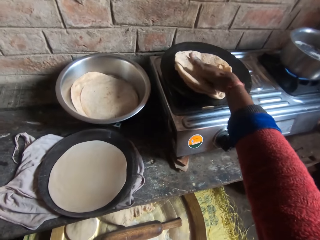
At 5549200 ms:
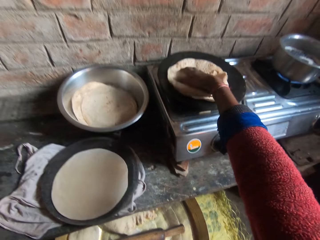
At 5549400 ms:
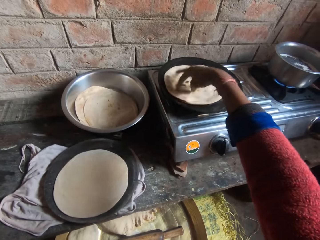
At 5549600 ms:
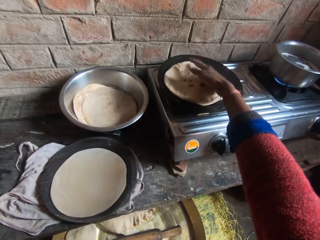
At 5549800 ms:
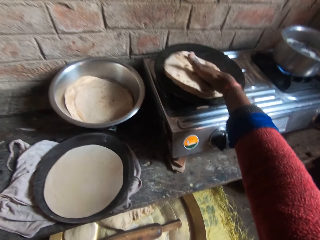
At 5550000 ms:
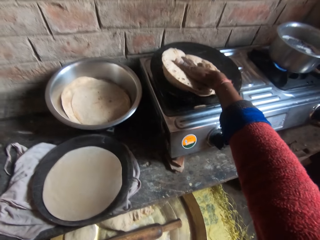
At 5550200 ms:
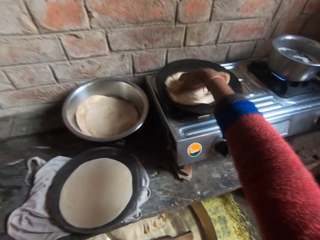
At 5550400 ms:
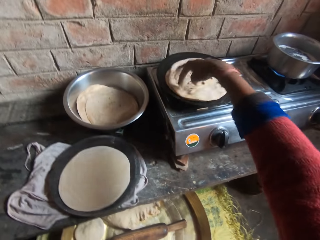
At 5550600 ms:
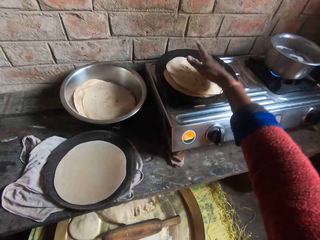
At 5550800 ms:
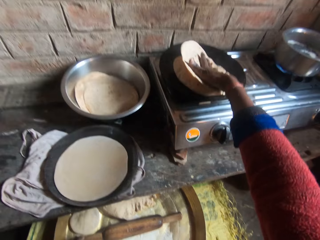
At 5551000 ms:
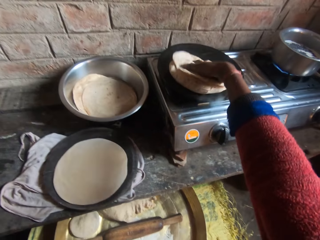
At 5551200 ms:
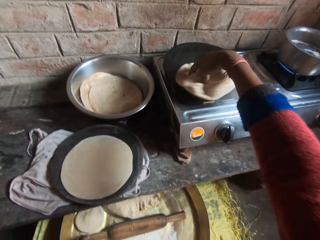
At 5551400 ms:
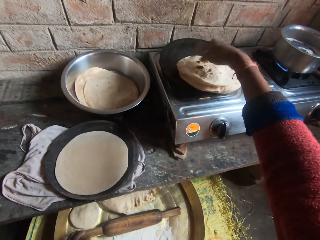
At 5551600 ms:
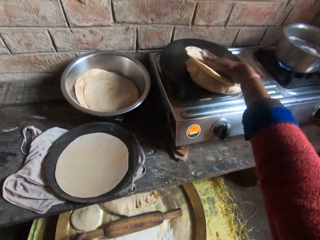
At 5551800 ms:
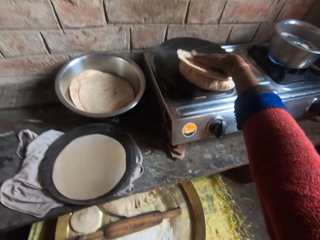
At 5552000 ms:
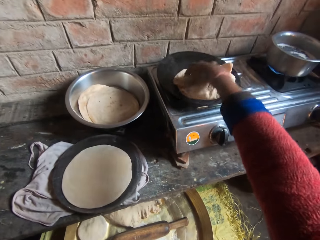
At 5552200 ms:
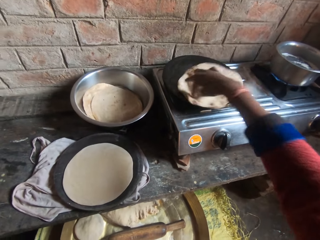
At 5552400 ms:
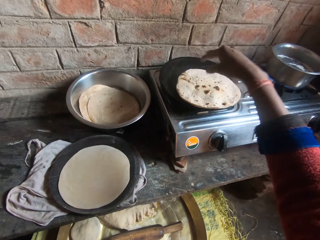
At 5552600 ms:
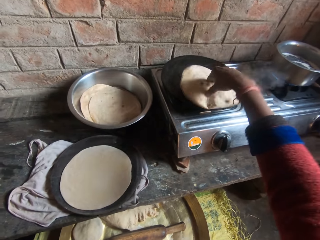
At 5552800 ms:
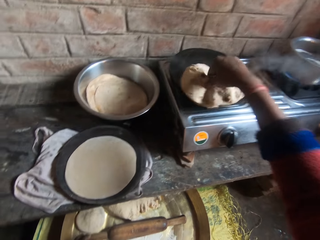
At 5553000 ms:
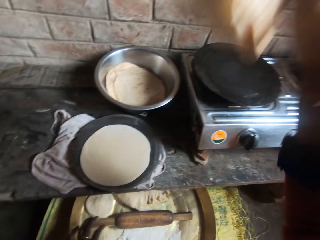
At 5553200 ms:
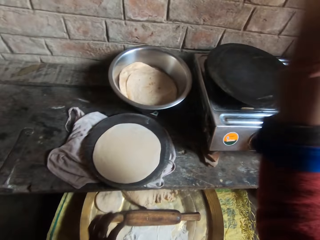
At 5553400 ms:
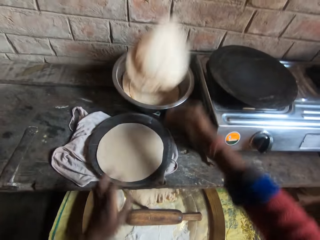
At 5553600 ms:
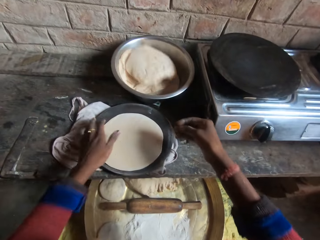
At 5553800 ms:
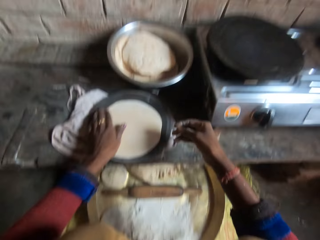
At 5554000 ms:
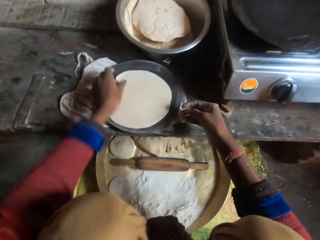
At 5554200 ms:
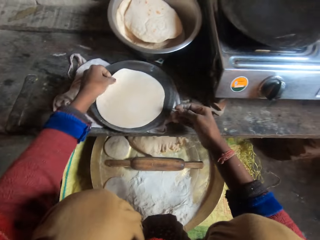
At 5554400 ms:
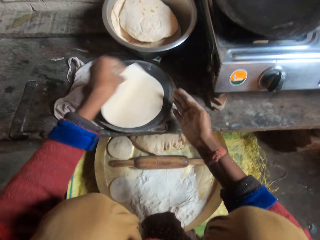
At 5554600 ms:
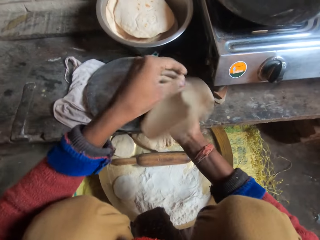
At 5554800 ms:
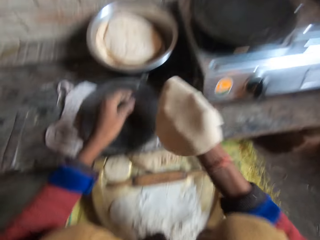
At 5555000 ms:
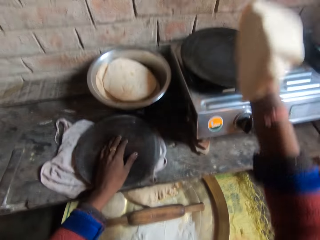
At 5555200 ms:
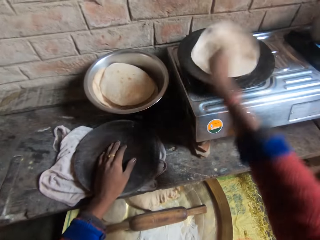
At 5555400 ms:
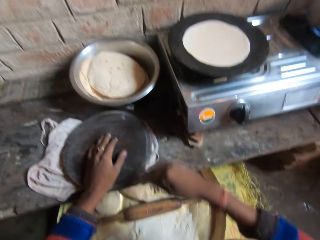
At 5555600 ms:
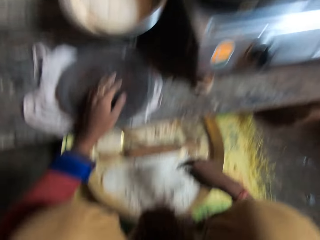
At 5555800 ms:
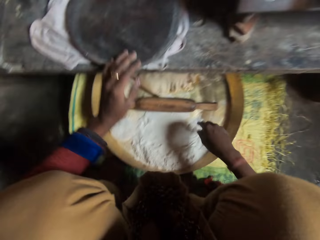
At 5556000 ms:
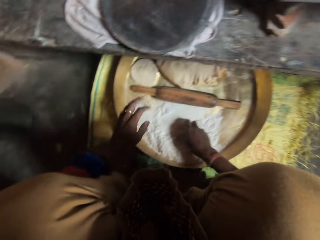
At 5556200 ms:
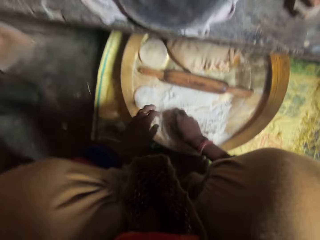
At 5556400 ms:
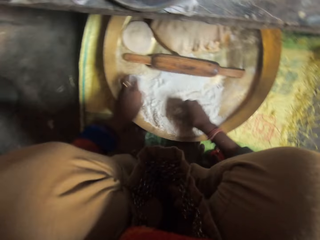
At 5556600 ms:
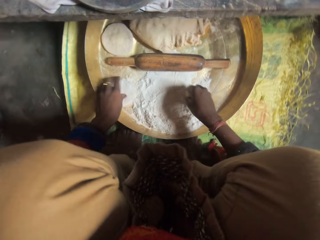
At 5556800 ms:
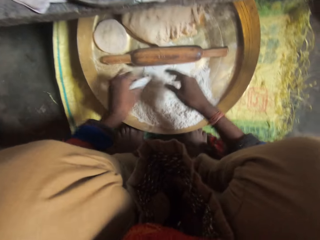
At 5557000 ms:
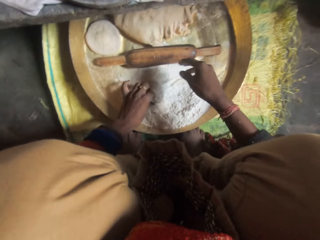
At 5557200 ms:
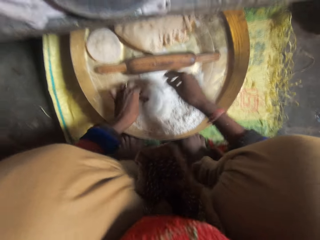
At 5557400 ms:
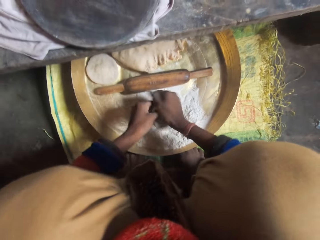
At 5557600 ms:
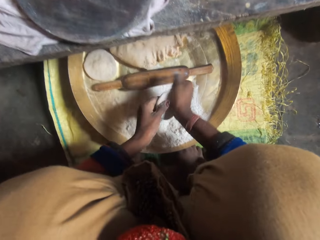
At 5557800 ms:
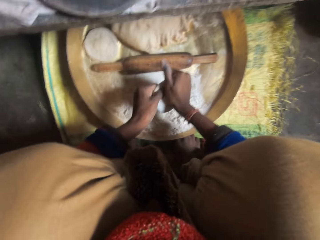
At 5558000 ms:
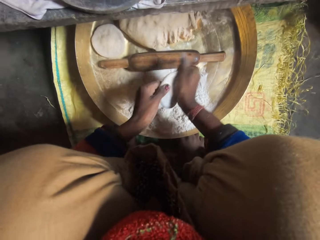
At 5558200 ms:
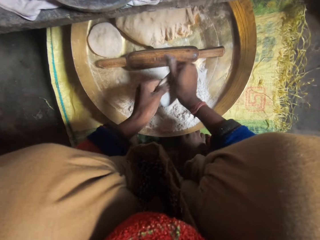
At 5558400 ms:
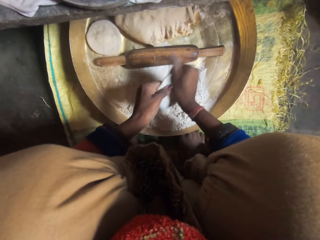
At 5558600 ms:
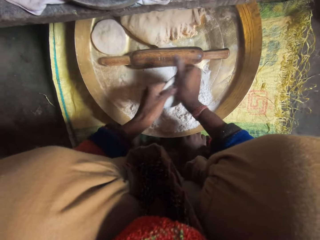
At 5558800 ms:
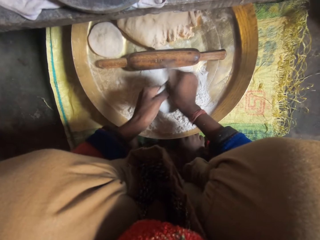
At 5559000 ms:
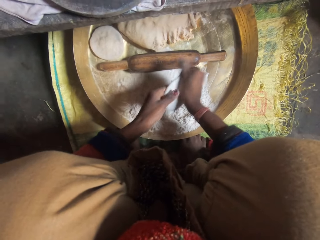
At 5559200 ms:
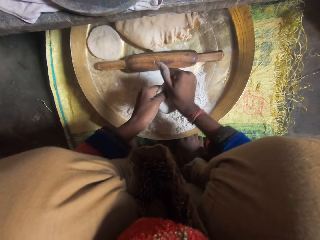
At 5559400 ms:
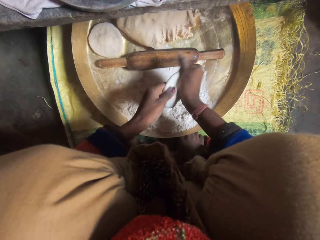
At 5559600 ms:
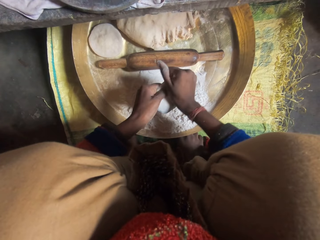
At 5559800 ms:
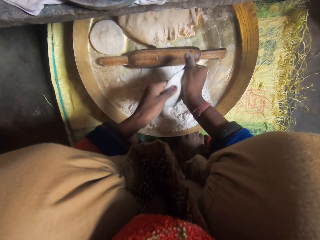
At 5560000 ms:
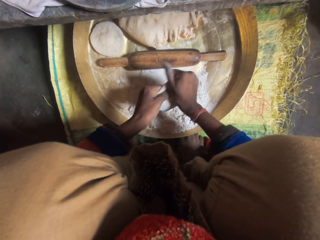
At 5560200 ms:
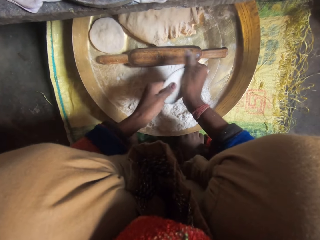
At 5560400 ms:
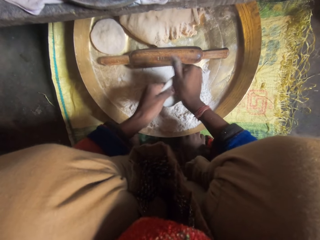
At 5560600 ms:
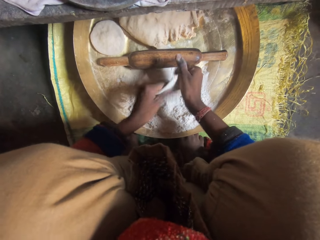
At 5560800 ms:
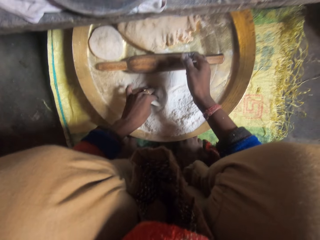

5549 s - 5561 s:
The camera wearer drops the dough in the bowl. She puts another dough in the pan from the wood. She holds a dough. She wraps a dough in flour. She molds another dough with flour with her hands.

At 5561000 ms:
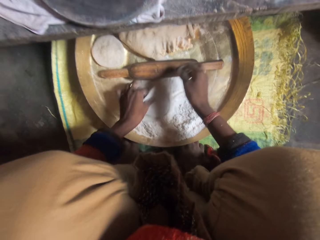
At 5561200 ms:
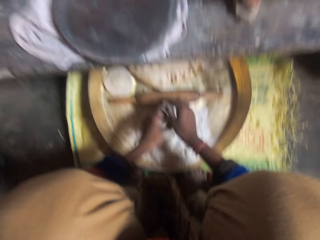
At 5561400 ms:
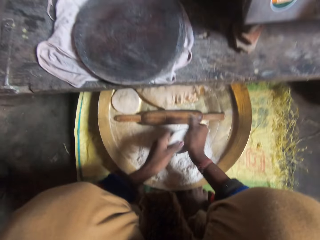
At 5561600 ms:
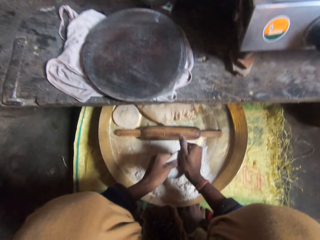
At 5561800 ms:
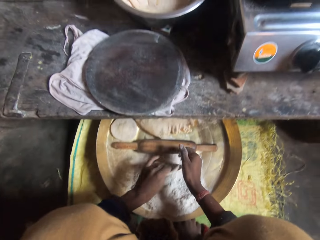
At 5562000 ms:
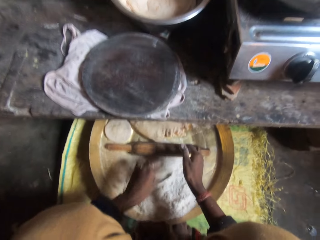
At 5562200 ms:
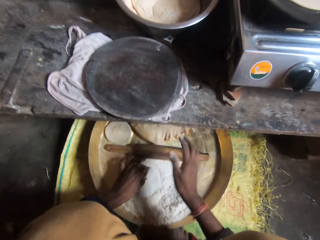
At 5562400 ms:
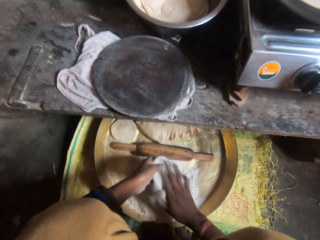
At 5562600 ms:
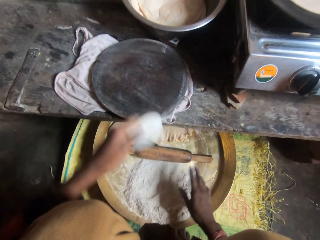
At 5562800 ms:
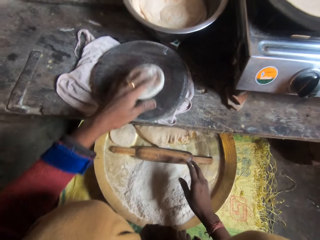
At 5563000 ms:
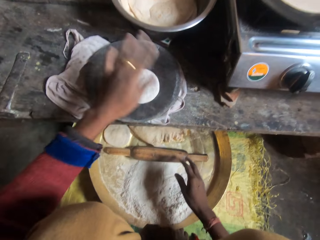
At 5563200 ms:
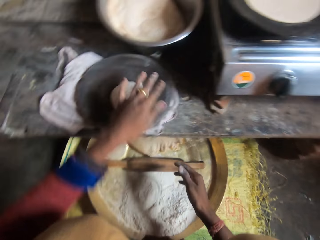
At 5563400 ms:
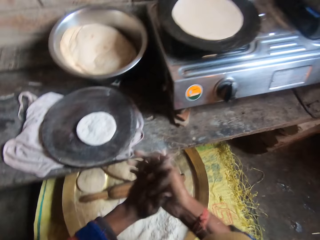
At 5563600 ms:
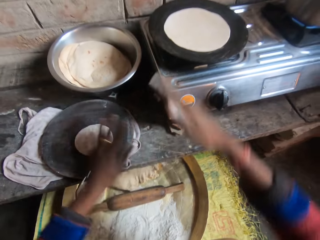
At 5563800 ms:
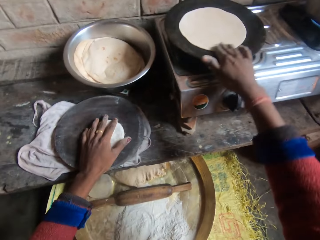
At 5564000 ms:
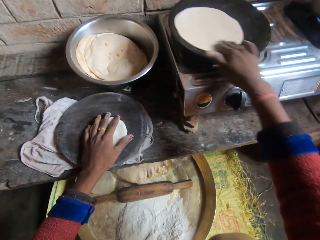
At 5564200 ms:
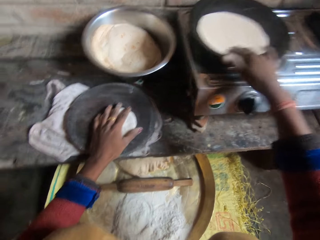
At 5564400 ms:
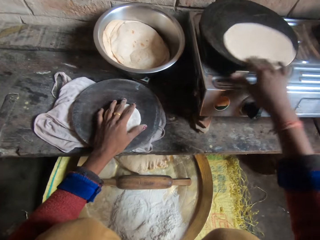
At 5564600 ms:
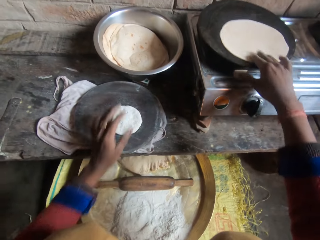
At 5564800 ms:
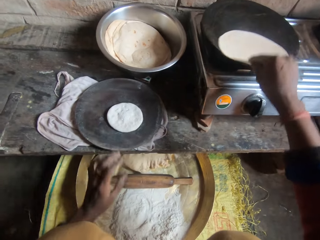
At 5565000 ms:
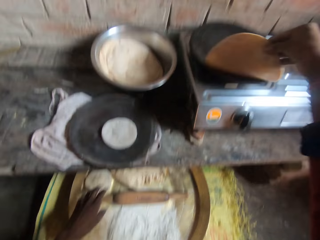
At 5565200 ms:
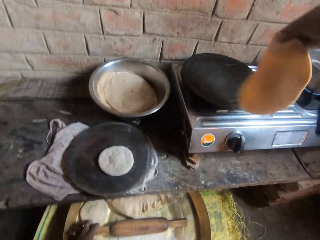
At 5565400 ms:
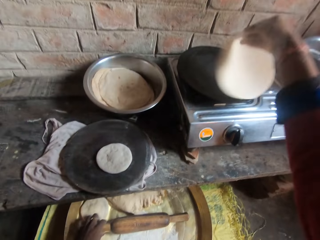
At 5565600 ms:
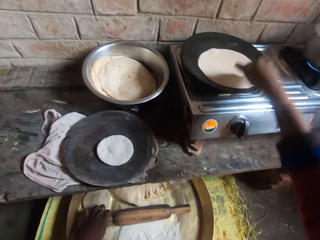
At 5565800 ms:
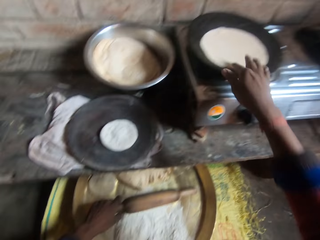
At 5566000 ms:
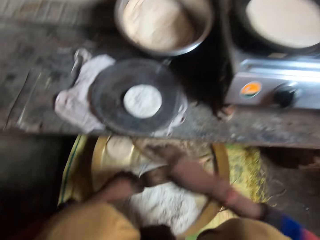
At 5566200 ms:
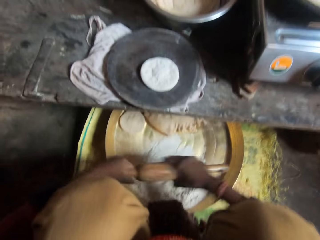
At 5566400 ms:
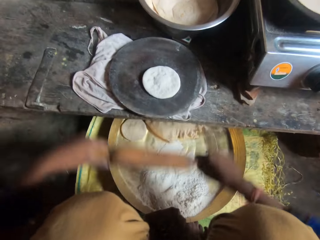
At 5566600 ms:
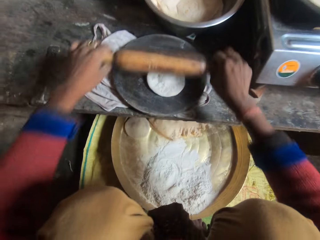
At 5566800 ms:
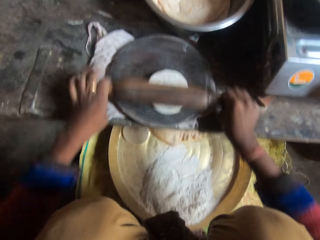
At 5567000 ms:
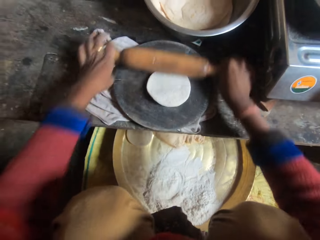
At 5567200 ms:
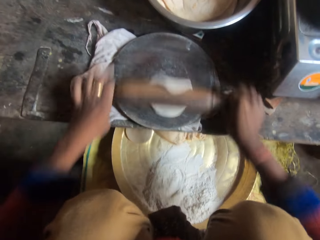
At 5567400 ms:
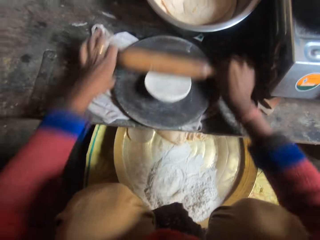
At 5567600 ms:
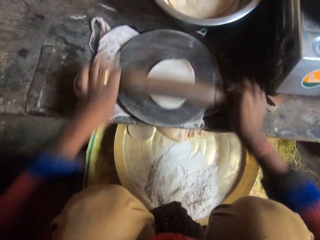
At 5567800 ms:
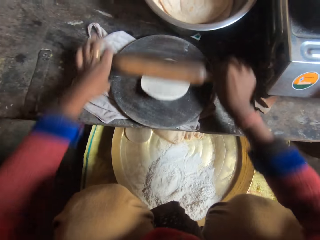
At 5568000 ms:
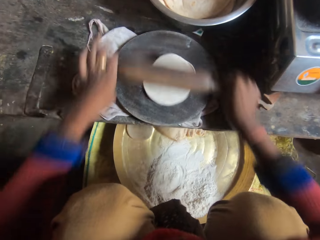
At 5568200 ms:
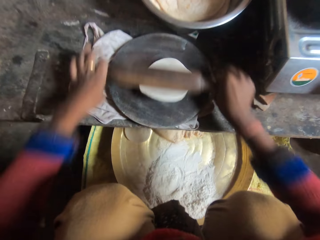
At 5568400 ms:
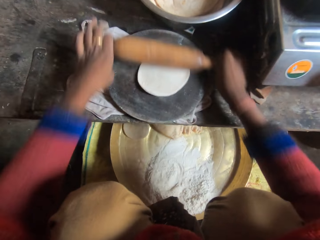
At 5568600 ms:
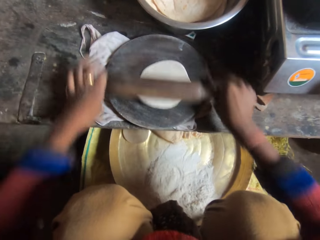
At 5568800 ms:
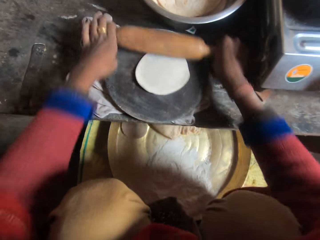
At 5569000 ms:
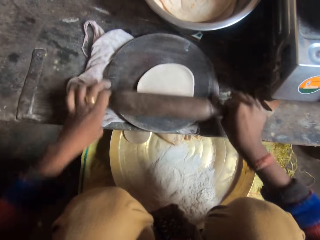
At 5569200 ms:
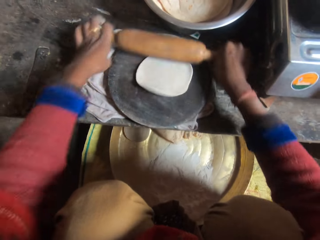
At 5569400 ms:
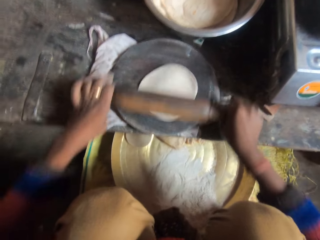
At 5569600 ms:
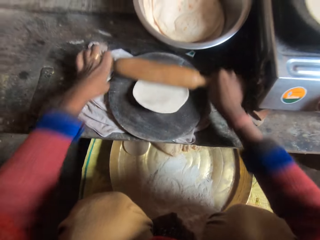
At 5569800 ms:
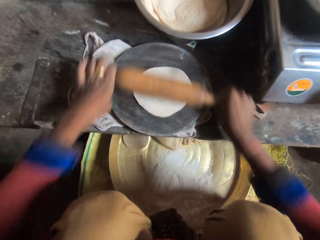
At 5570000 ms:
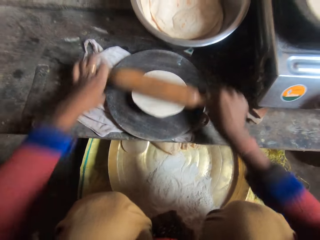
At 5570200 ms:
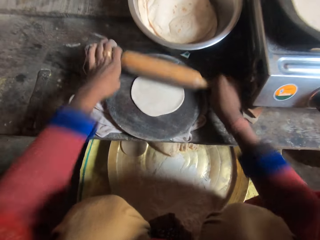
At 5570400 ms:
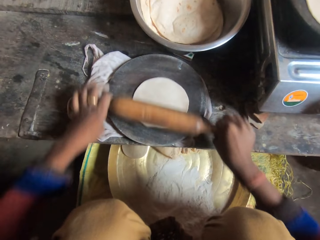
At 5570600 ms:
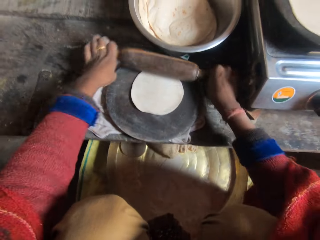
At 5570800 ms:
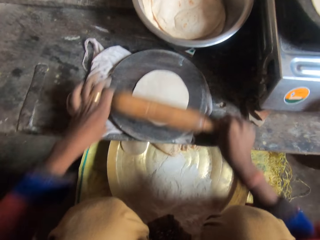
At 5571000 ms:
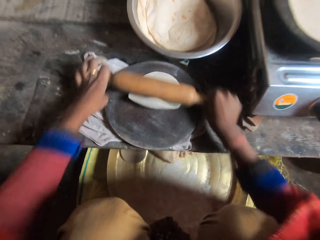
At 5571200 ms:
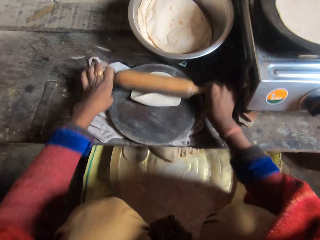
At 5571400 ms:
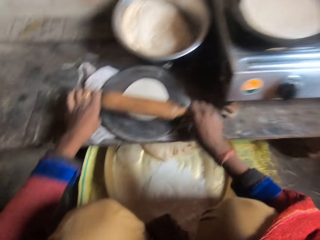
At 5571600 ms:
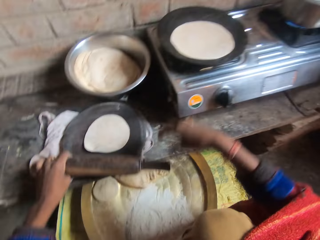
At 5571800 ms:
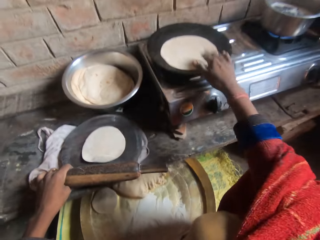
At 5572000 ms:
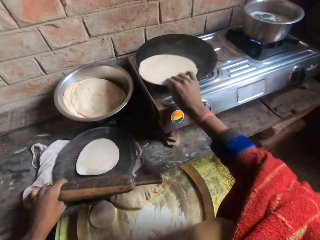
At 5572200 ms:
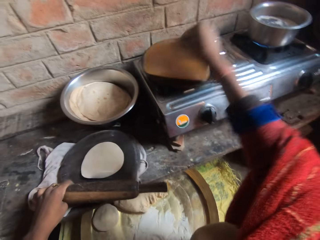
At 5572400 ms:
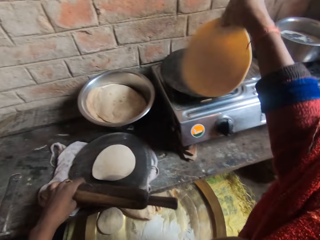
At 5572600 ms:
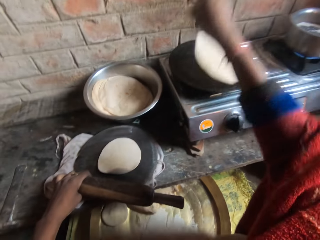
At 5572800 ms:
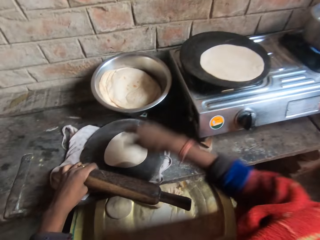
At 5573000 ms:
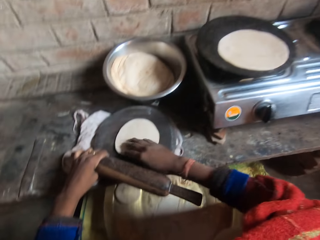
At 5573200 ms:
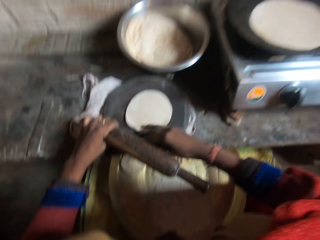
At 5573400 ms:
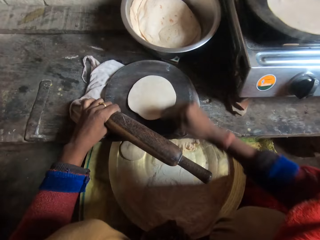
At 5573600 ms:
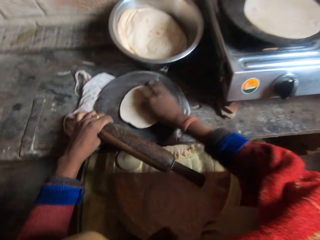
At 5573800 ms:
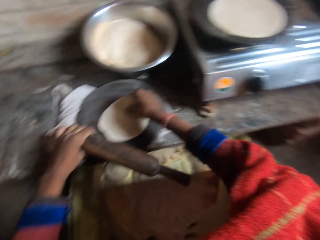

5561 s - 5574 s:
The camera wearer drops the dough on the wood. They adjust the dough in the pan. They roll the dough with the rolling pin. They hold a kneading stick. They adjust the dough in the pan.
